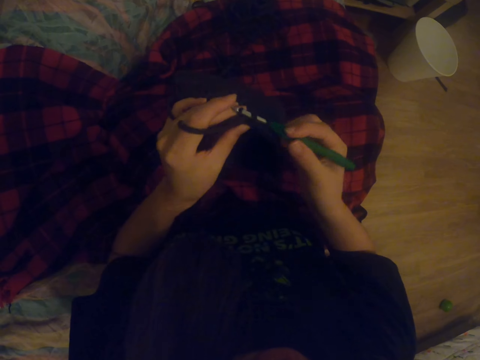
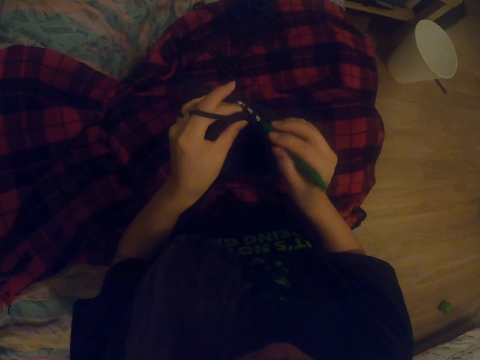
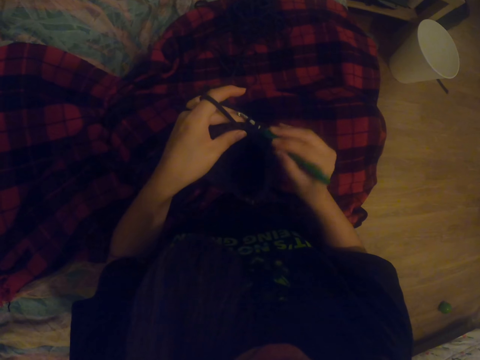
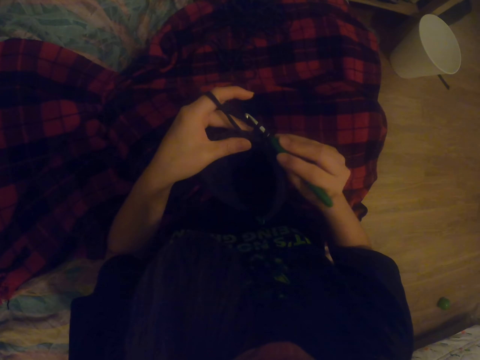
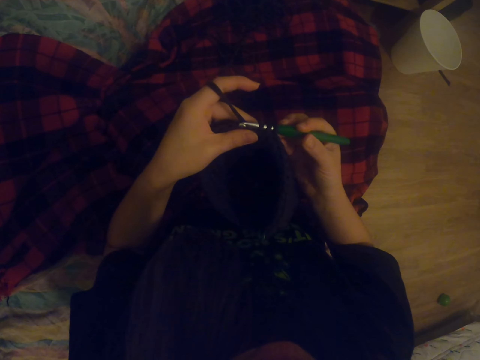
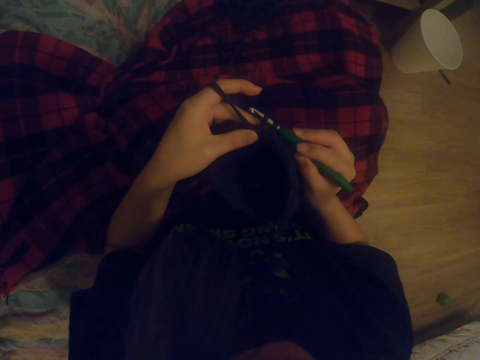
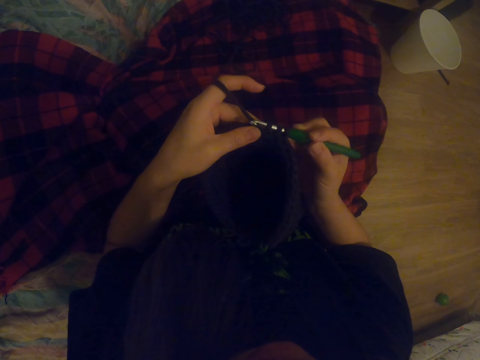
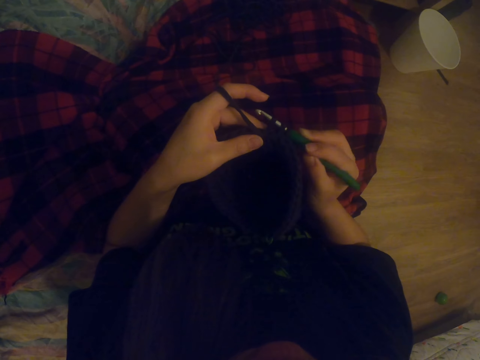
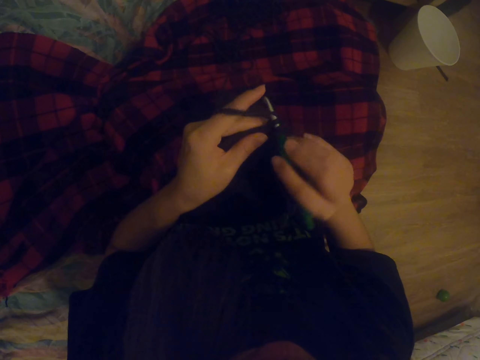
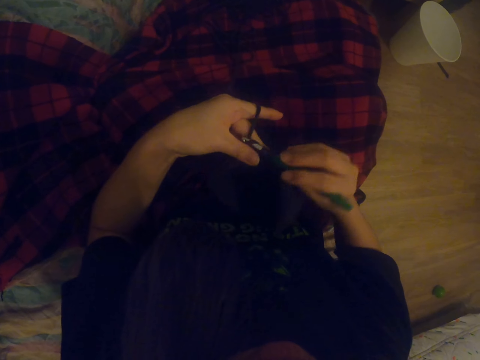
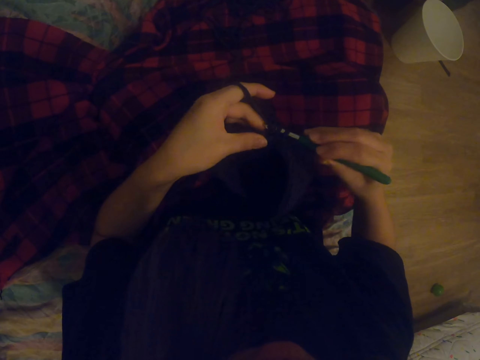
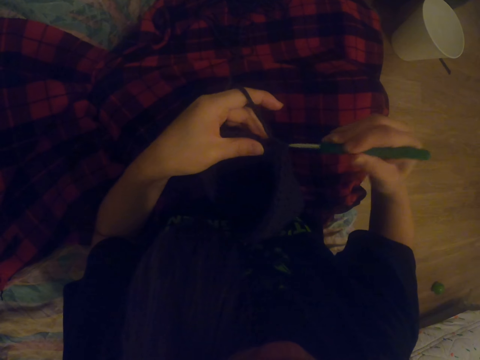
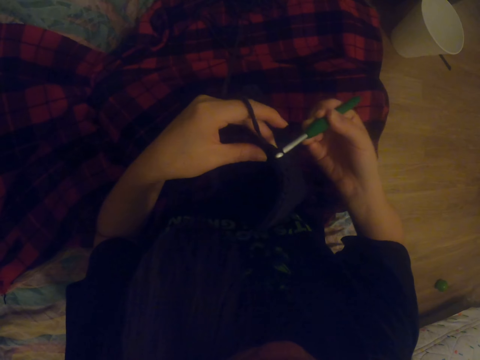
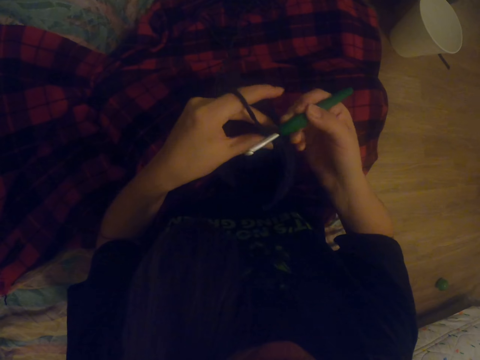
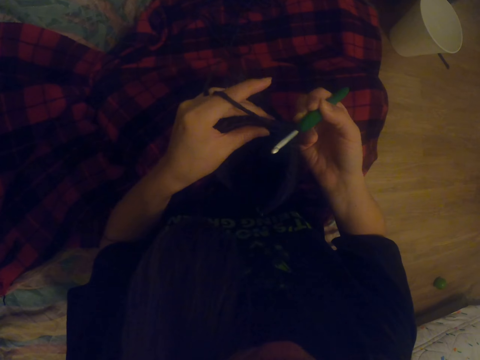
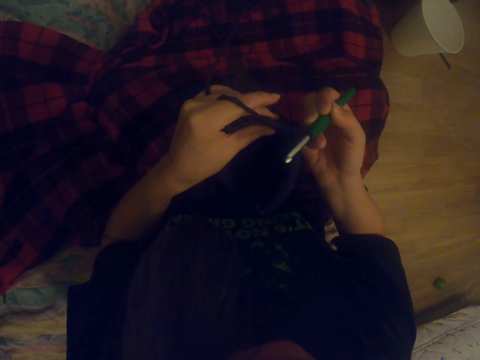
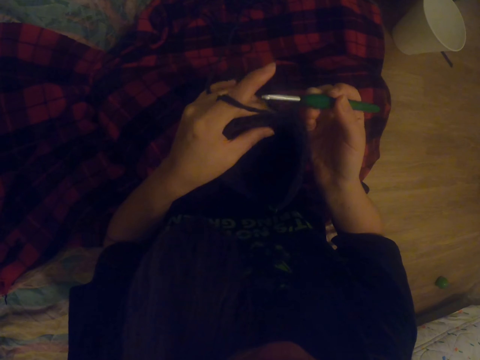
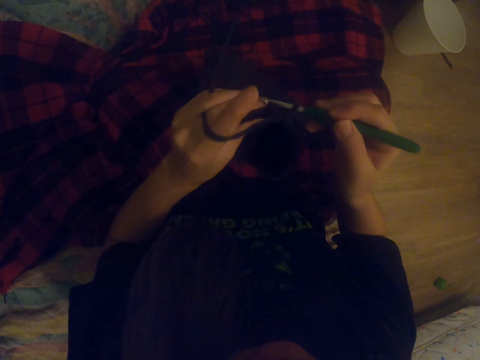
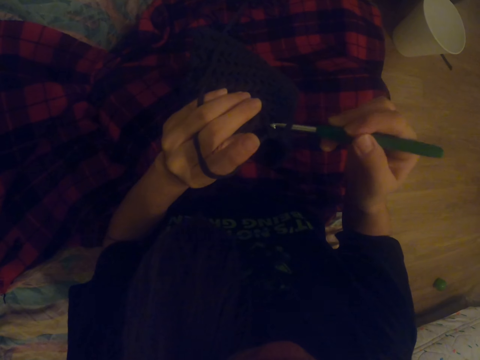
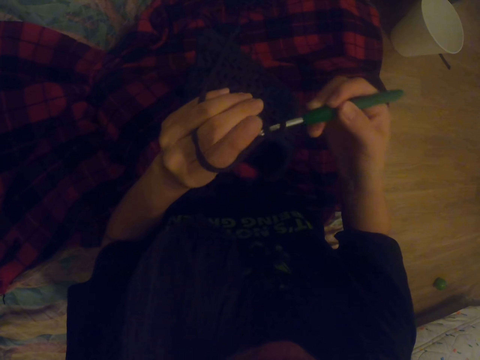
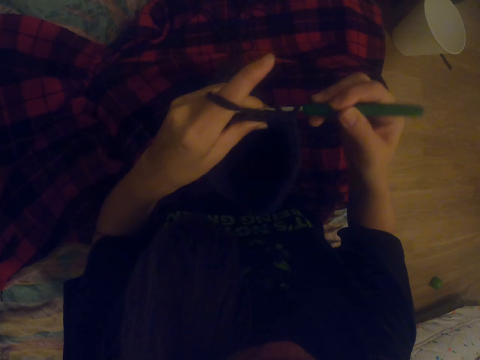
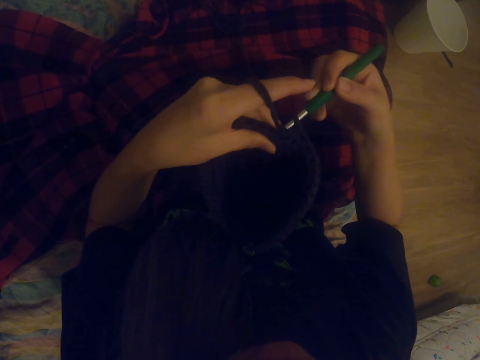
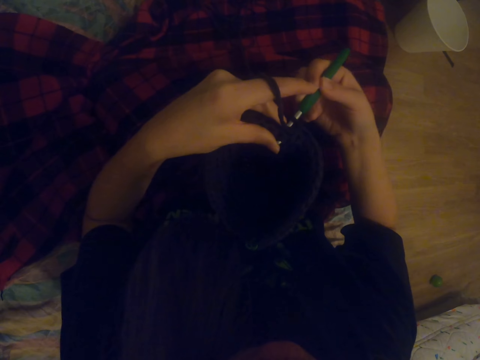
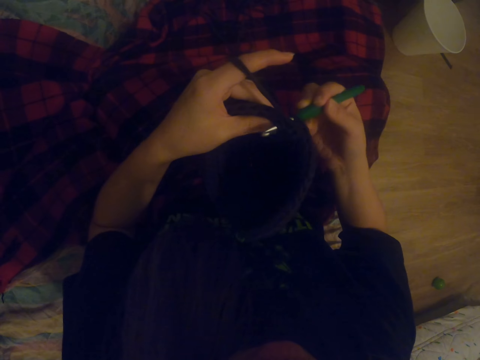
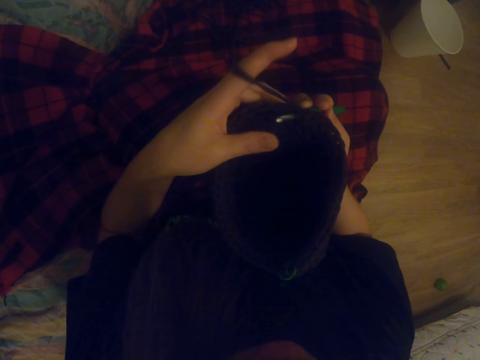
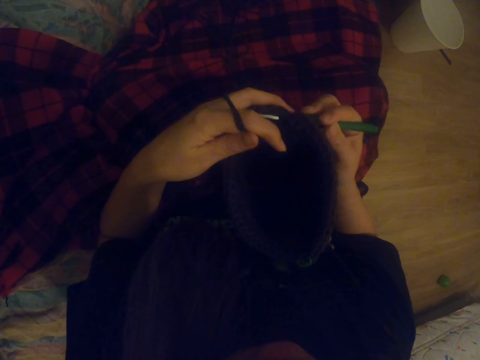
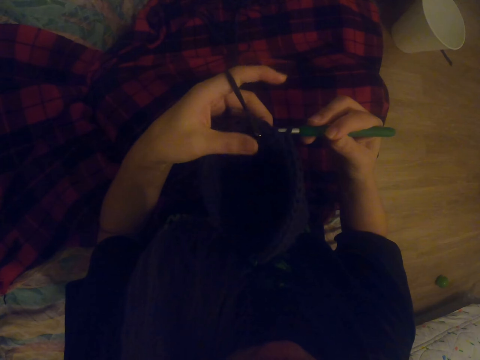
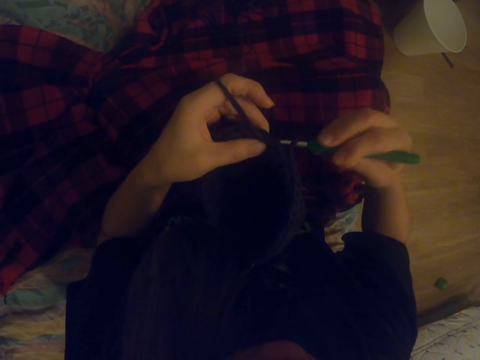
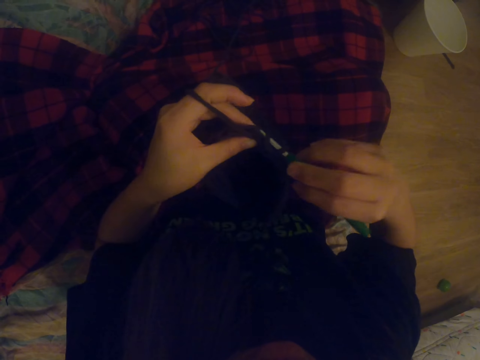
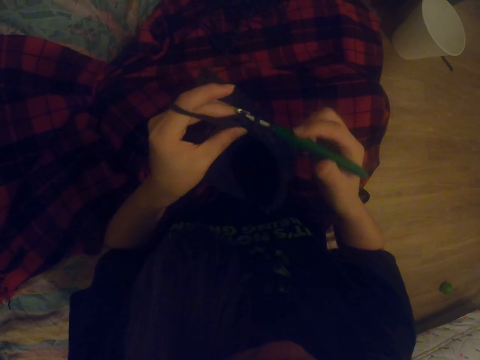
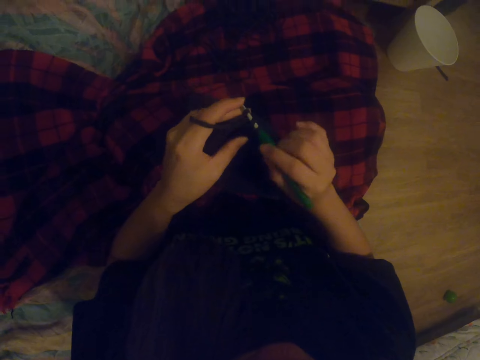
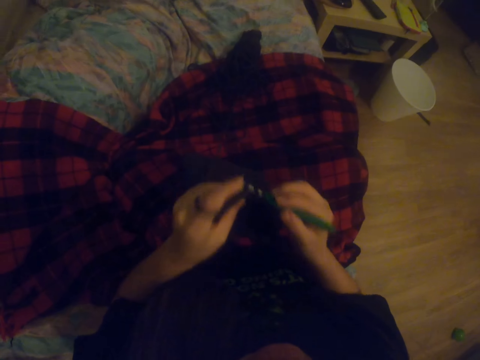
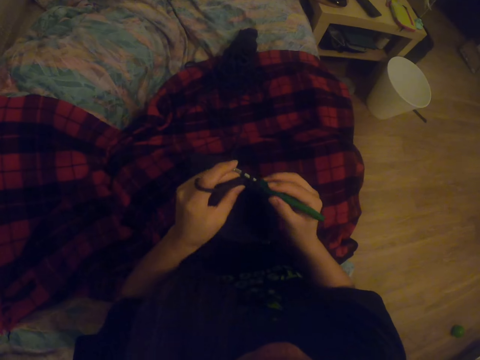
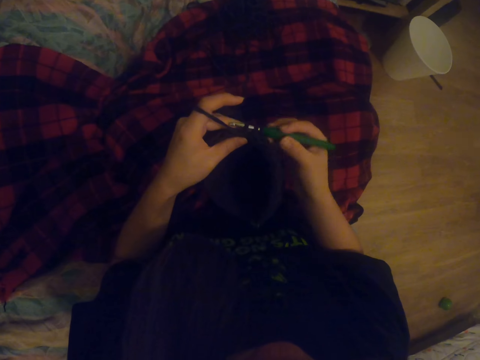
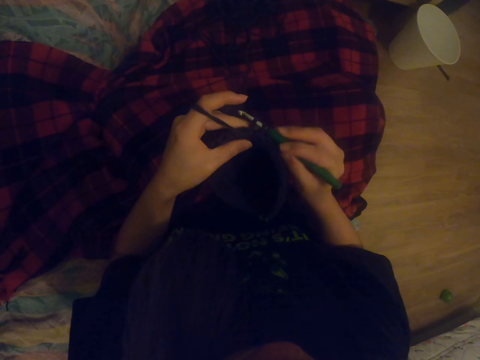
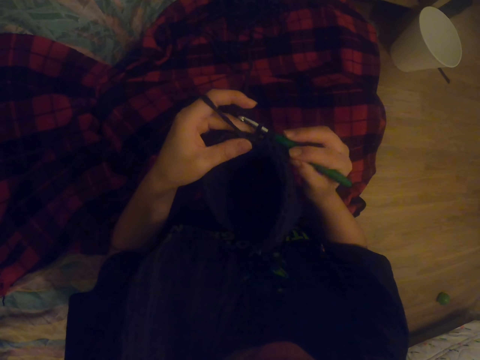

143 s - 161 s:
The camera wearer pulls a thread. They knit. They put the thread on the crochet. They knit.

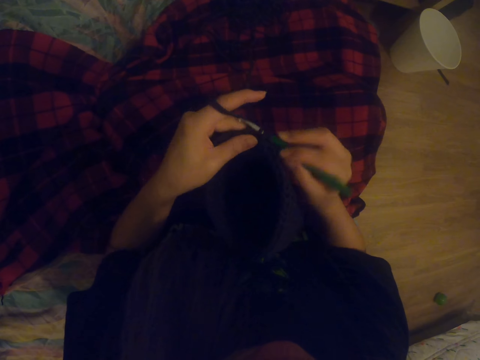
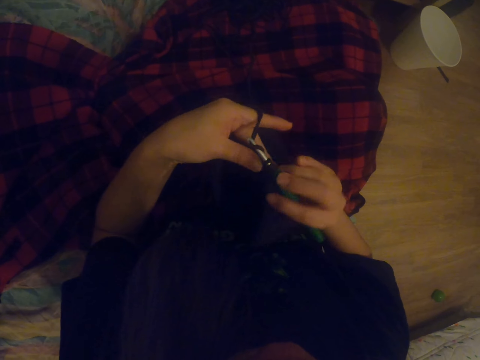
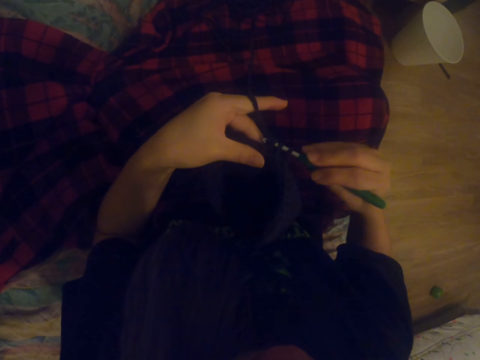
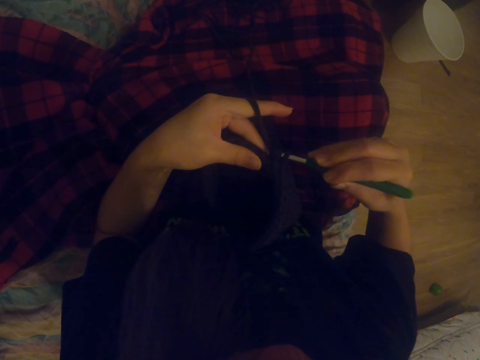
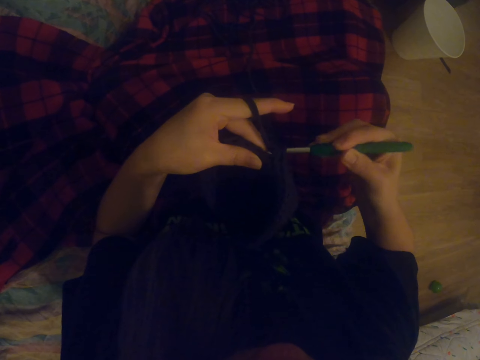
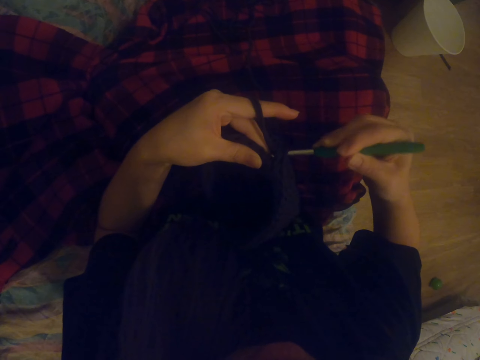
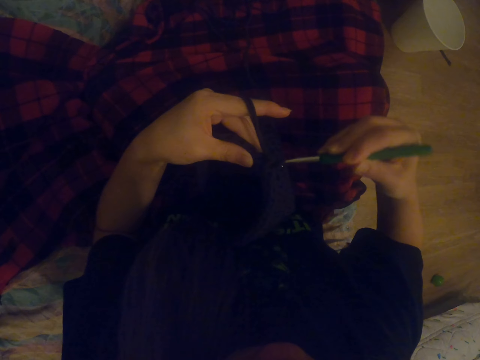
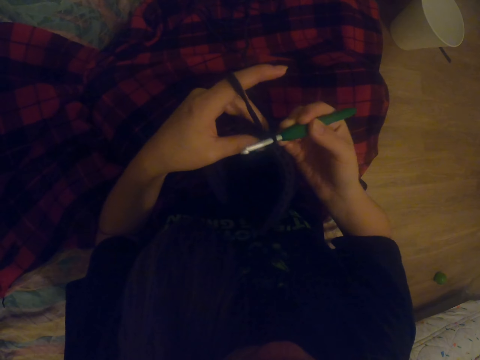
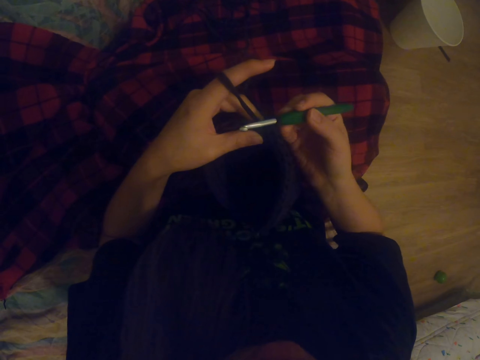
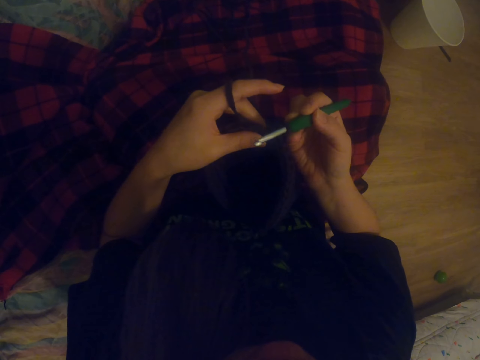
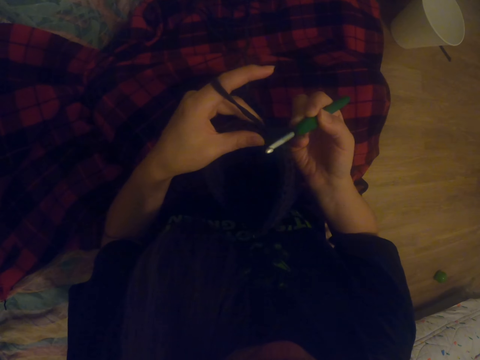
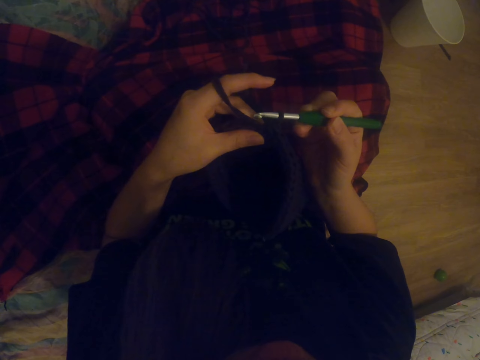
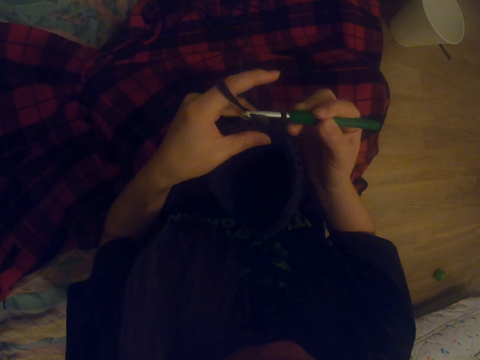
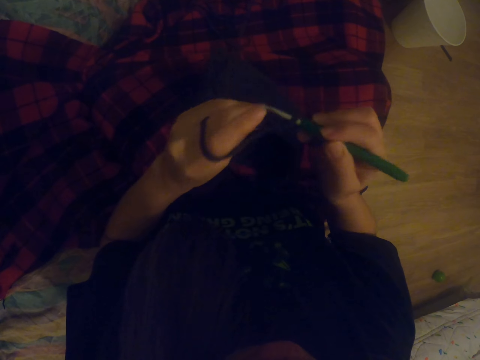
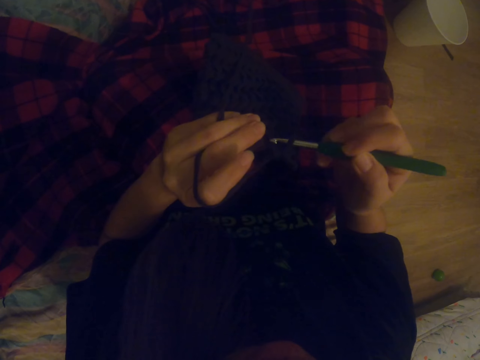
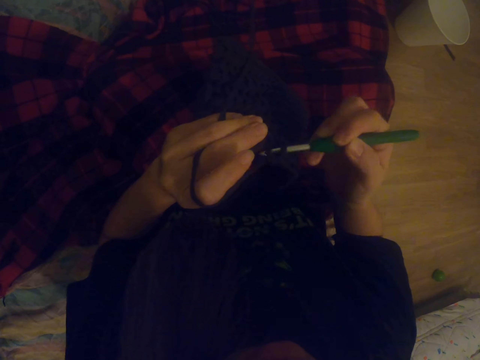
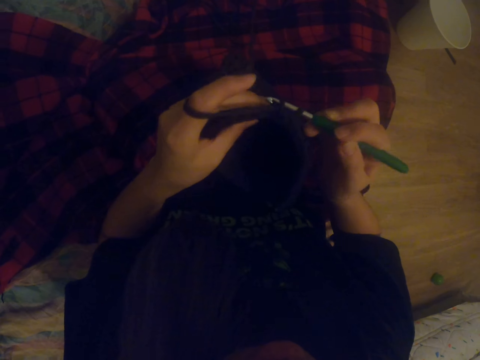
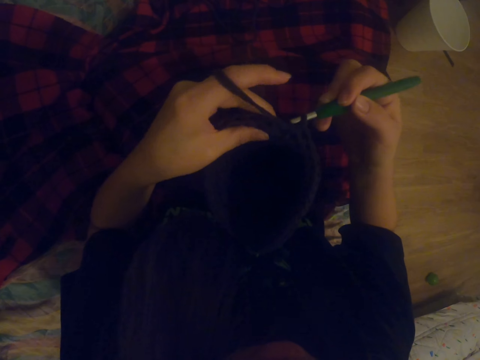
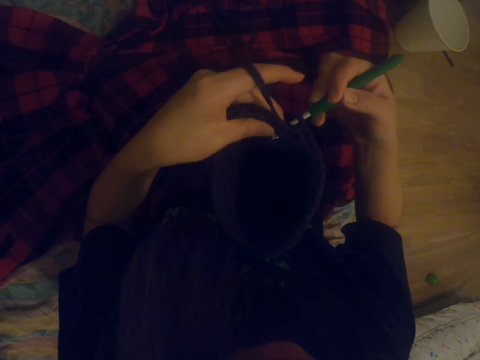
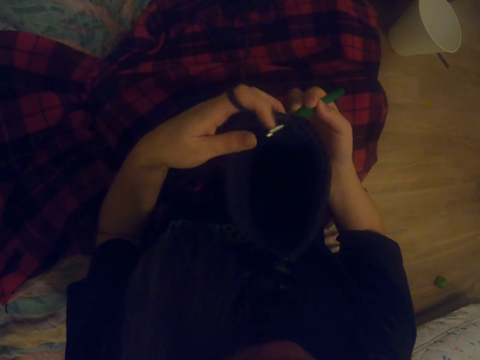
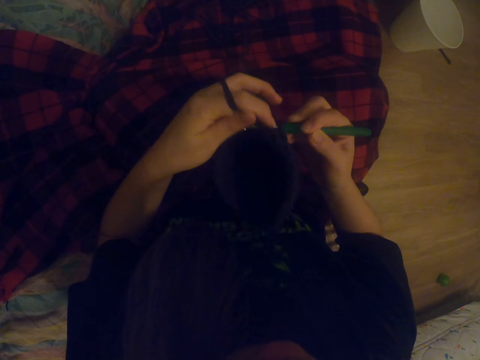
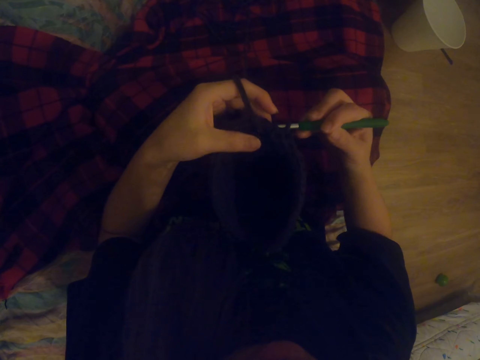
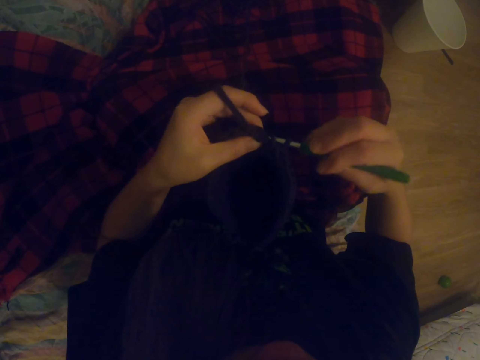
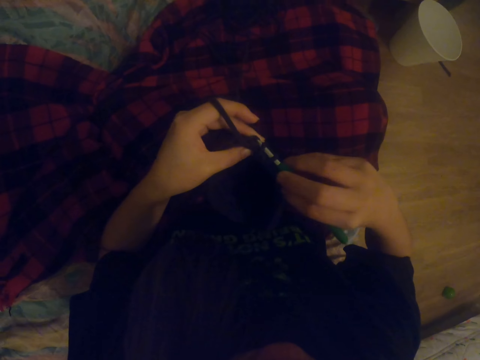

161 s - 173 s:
The camera wearer puts a thread on the crochet.
